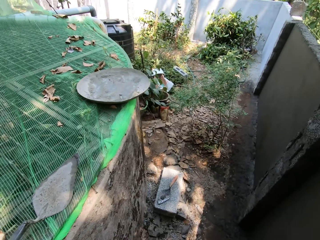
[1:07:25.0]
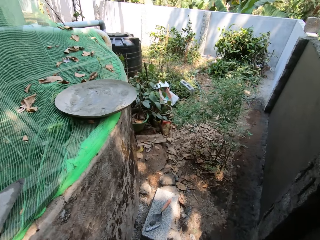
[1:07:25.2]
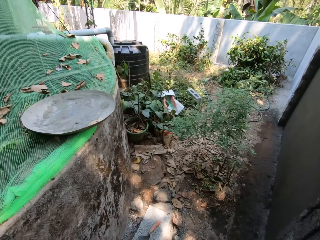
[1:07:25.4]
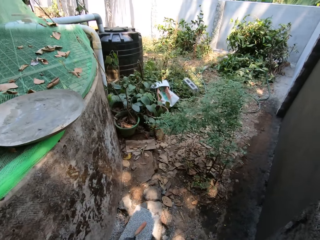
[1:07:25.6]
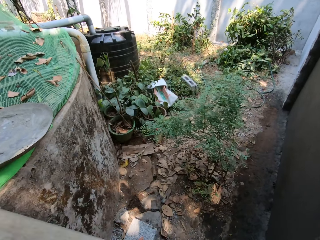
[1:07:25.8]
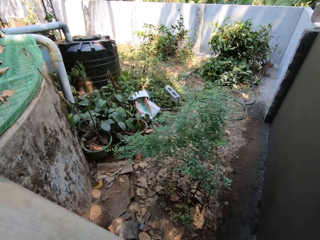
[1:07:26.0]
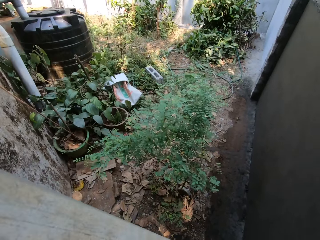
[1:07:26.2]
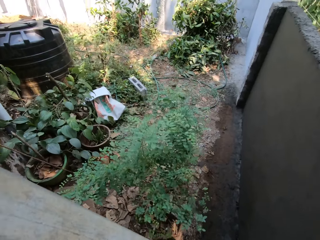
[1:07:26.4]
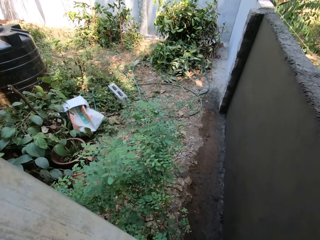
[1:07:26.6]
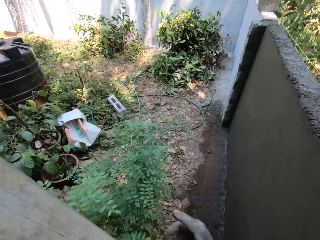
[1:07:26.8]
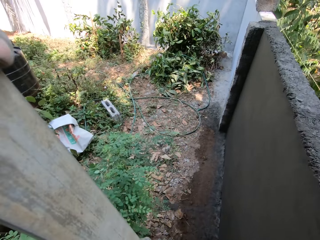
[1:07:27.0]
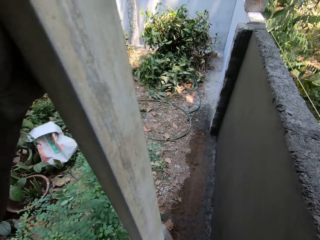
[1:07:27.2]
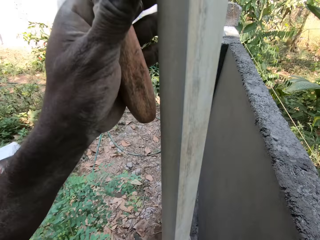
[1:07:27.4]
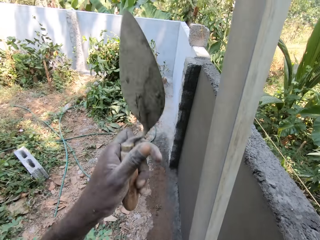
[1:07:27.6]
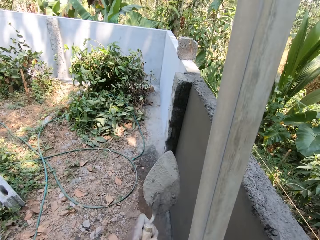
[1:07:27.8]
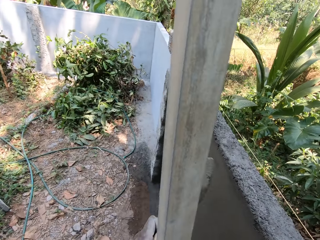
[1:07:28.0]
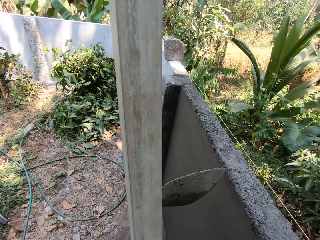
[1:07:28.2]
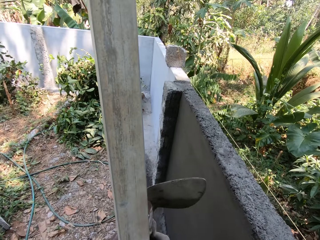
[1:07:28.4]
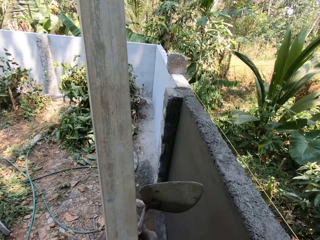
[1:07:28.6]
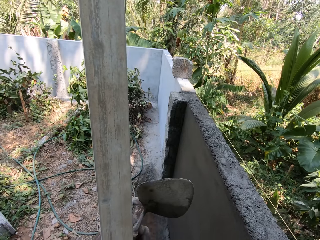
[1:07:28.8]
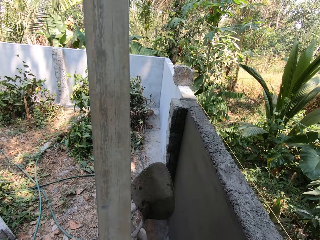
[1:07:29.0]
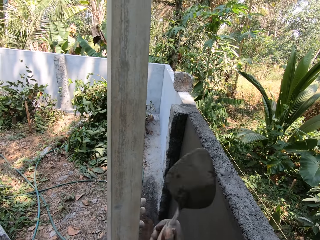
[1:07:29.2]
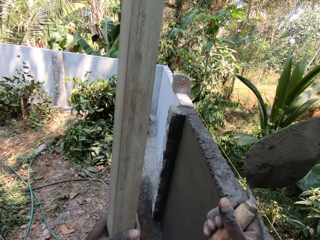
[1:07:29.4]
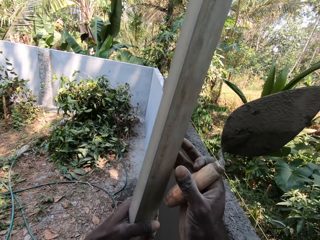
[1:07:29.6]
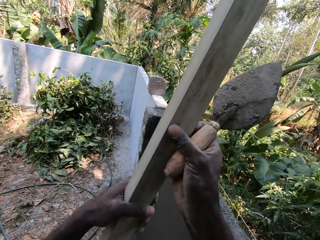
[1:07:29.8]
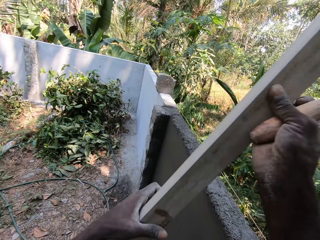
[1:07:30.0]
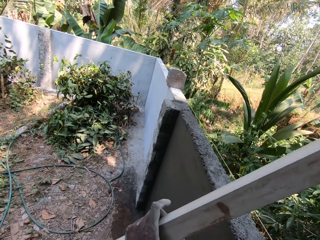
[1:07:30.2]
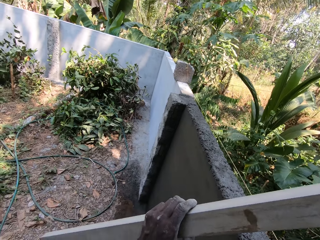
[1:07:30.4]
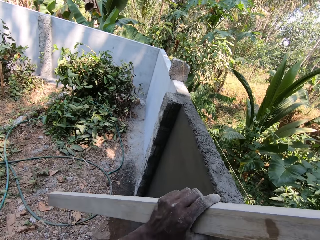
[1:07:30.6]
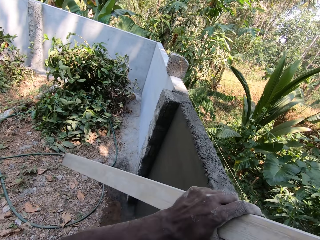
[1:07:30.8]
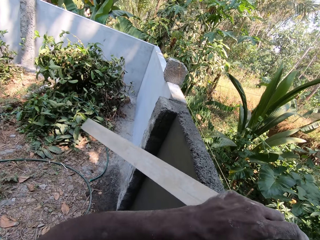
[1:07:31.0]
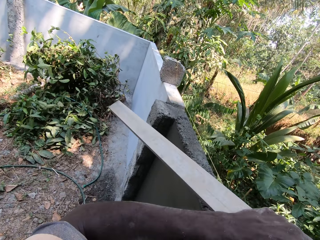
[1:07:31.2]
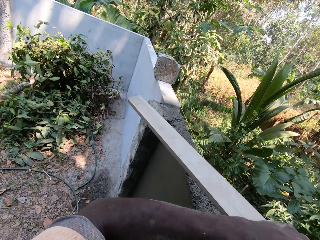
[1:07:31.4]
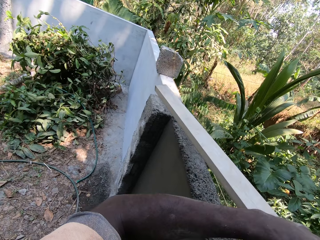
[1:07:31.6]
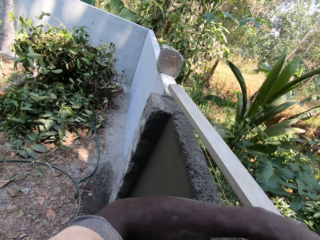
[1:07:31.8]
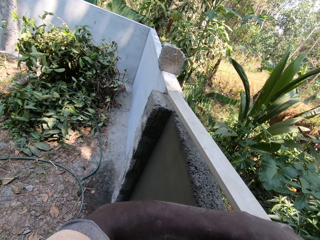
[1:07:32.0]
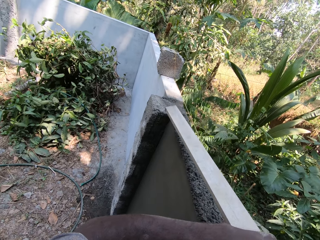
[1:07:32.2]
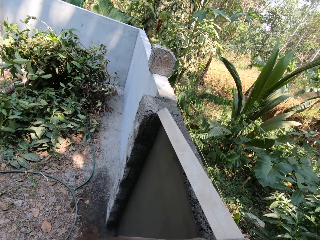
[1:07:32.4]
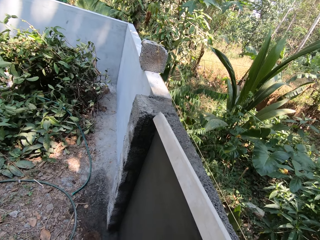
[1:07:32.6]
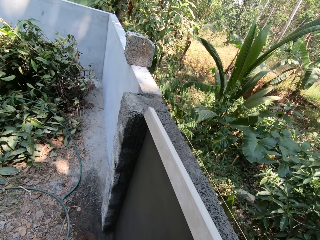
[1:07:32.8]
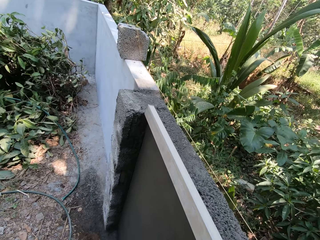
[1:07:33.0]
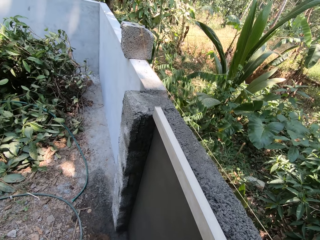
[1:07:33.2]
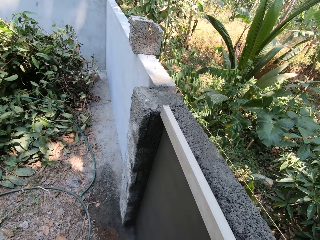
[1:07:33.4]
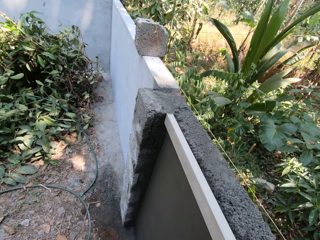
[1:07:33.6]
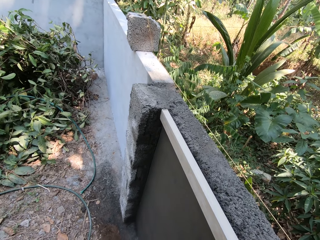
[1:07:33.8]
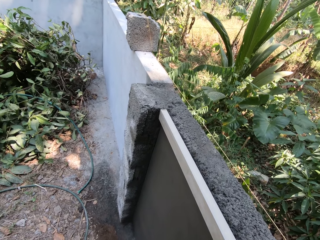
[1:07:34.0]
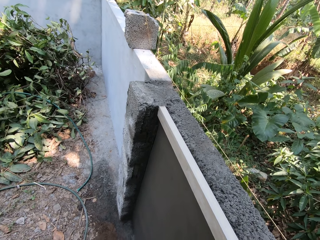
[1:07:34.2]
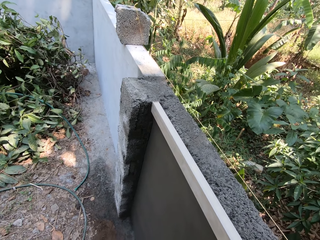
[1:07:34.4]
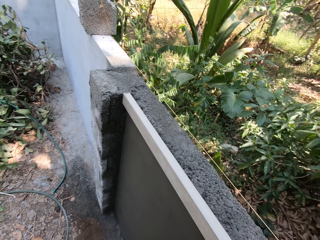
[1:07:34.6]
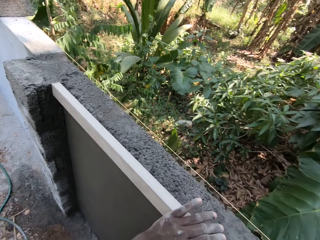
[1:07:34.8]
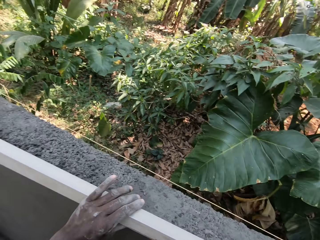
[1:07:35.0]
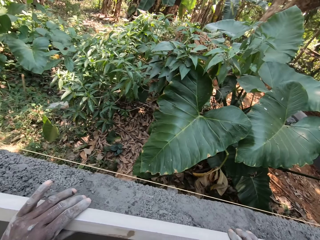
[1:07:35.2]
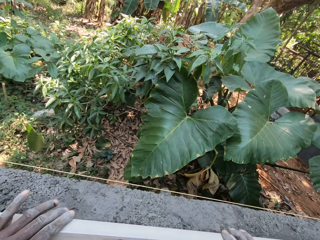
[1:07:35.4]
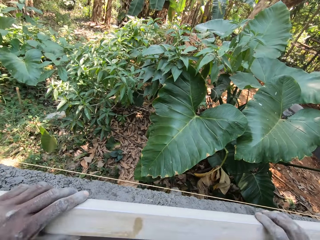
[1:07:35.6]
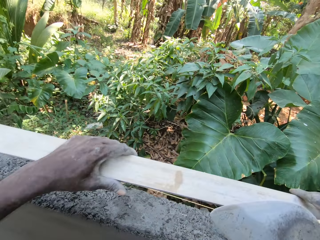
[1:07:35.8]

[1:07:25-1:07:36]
The camera wearer passes the wood with his right hand from his left hand. He passes the wood to his left hand from his right hand. He picks the trowel from his left hand with his right hand. He turns the metal bar. He puts the metal bar on blocks. He places the wood on the fence with his hands.

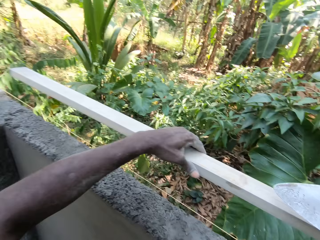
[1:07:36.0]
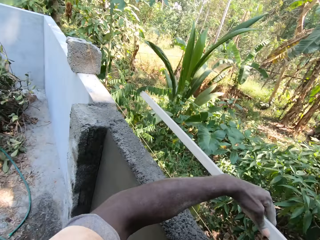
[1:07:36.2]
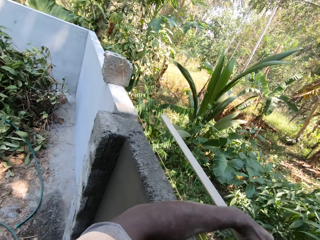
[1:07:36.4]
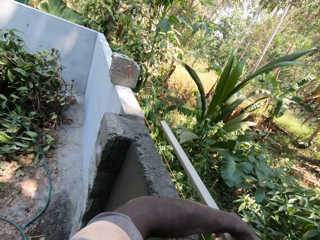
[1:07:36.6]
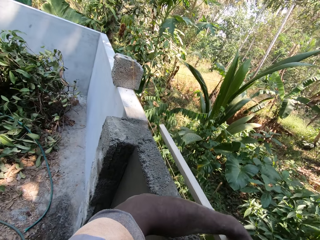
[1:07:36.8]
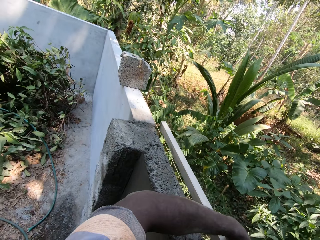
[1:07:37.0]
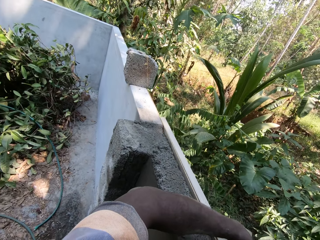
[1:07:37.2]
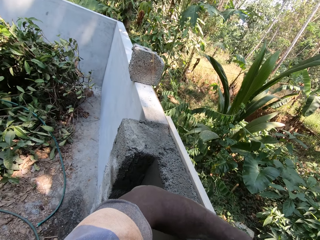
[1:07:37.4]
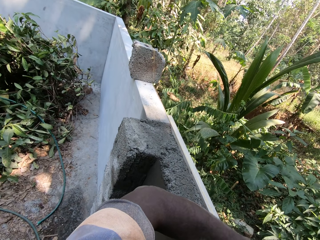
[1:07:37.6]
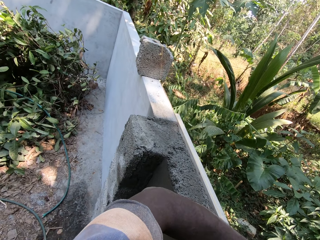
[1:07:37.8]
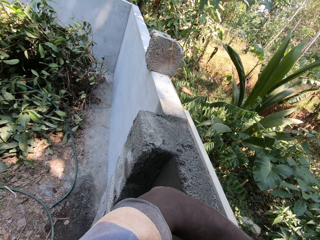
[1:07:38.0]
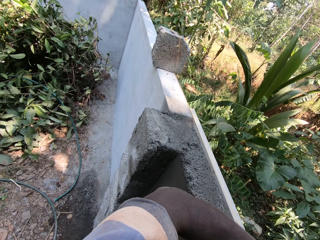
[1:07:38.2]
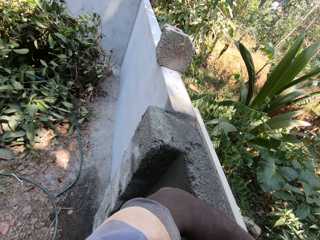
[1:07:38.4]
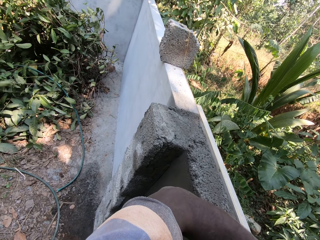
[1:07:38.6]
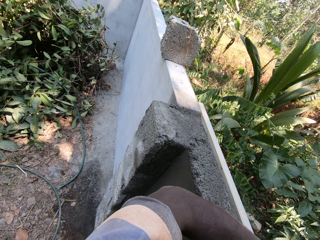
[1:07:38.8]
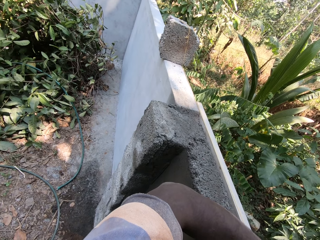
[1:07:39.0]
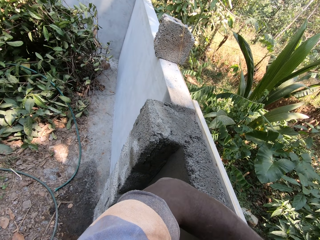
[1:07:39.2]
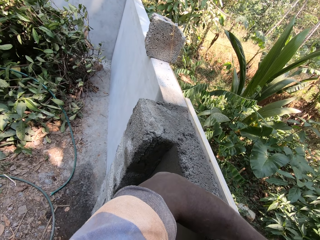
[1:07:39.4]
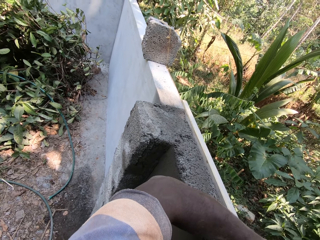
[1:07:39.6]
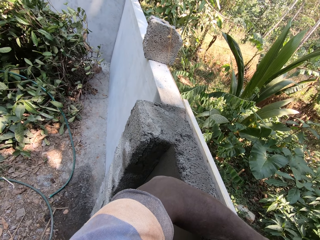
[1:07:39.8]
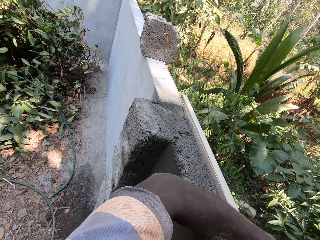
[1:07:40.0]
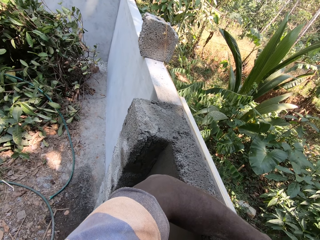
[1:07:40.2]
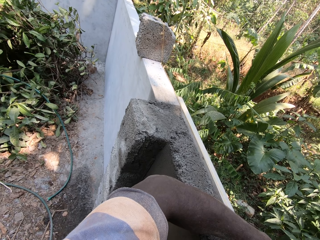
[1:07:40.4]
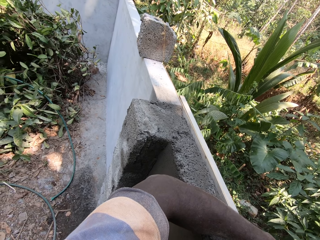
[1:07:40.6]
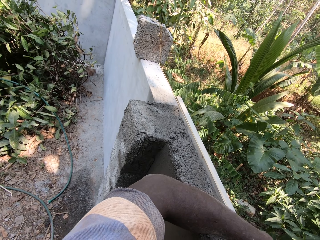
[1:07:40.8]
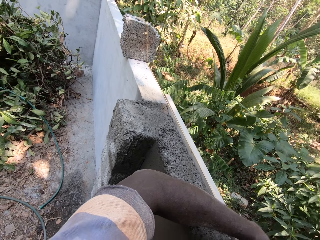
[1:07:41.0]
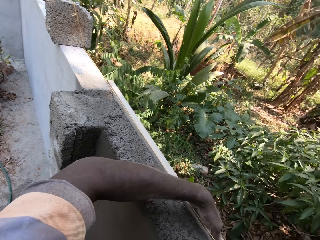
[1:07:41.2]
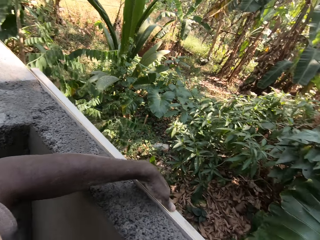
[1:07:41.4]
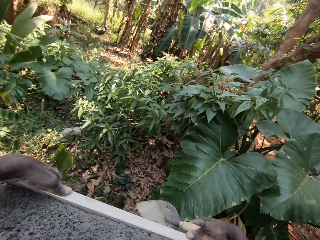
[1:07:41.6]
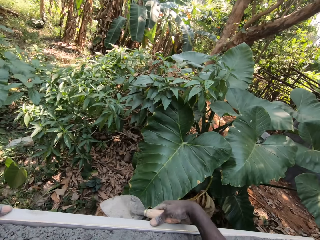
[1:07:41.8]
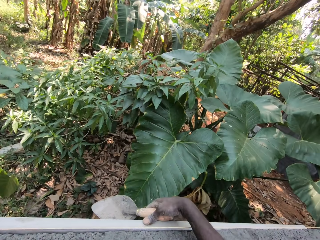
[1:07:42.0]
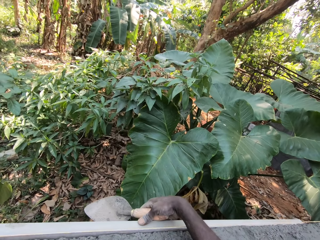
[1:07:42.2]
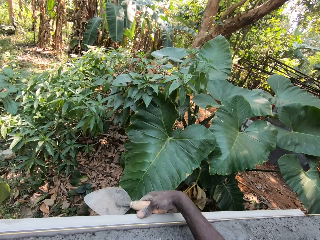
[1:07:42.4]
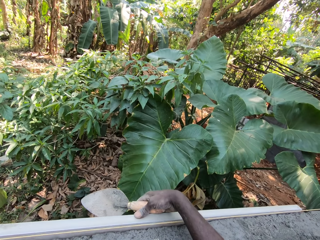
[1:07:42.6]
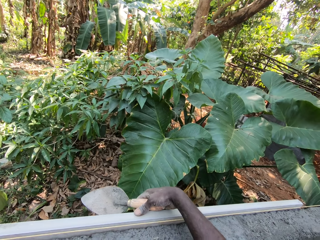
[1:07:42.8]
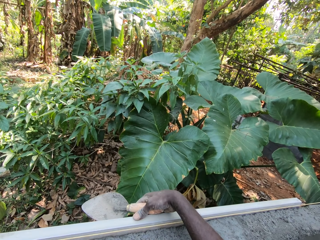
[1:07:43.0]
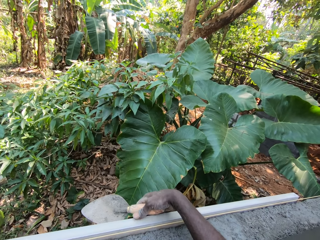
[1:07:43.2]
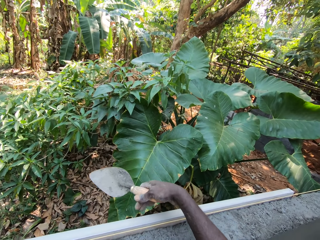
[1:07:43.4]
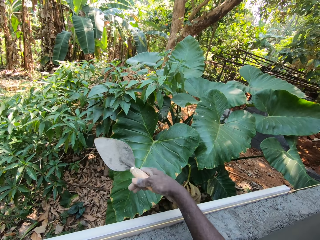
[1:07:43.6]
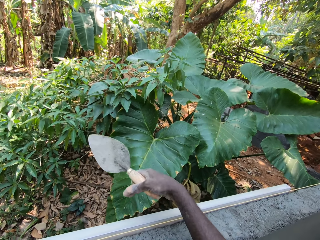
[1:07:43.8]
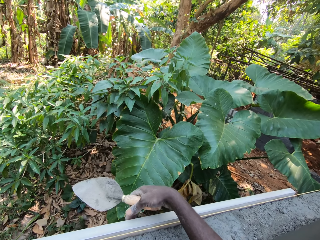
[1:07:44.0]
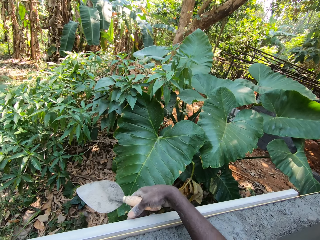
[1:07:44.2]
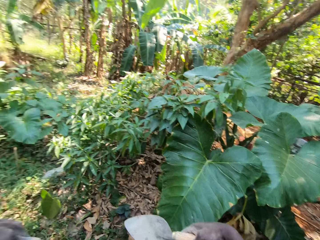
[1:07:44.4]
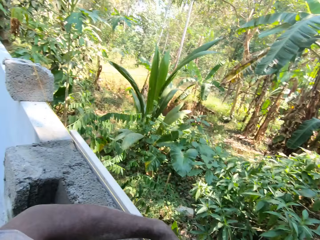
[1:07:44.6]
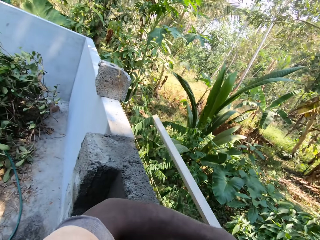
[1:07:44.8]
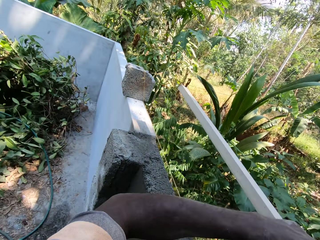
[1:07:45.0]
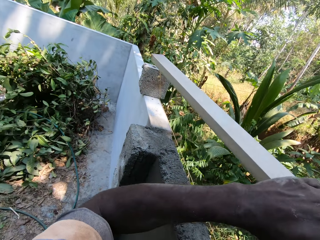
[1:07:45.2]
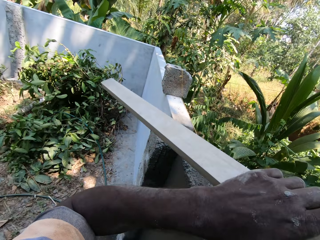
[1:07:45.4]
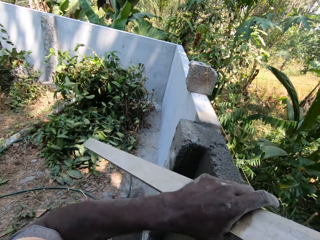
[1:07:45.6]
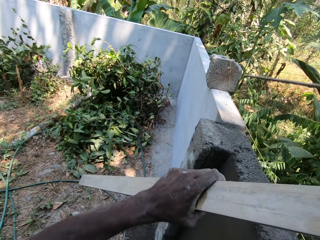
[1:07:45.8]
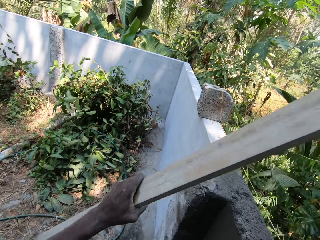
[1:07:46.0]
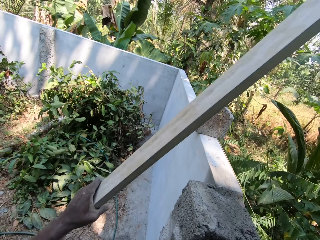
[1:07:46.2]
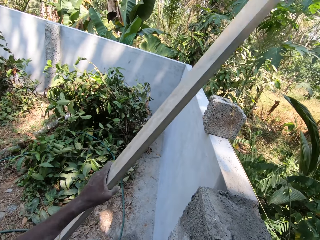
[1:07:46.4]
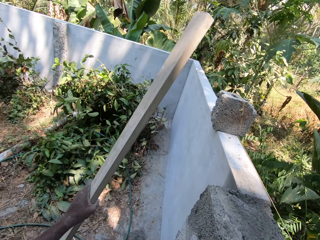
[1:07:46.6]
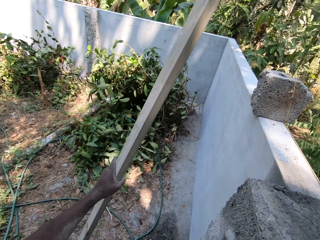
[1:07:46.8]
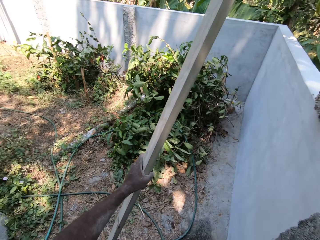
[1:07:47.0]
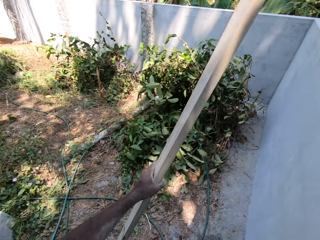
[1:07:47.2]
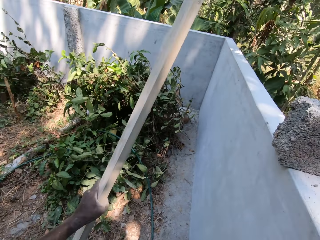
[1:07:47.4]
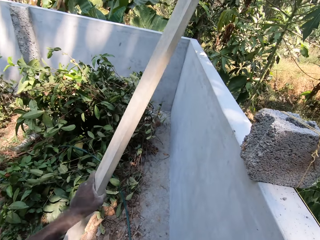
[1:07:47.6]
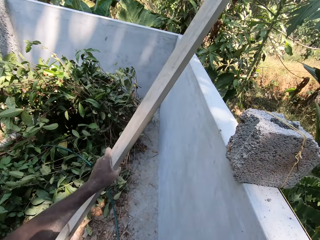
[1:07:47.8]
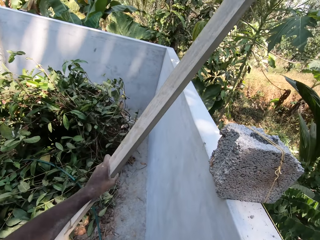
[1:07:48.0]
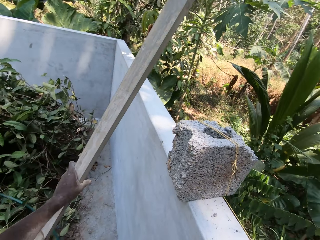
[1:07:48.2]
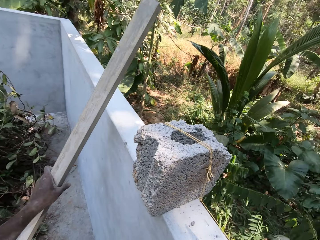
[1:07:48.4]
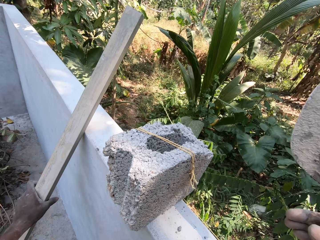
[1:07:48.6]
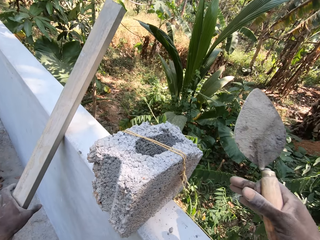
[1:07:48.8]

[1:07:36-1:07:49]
The camera wearer places the wood behind the fence with his hands. He levels the blocks. He measures the fence with the wood in his hands. He stands the piece of wood on the ground with his left hand.
